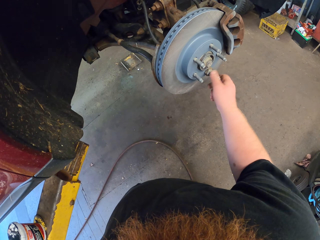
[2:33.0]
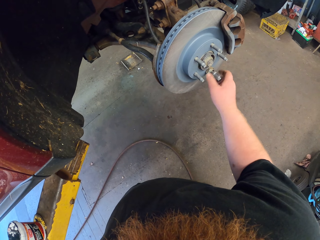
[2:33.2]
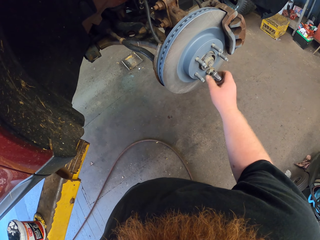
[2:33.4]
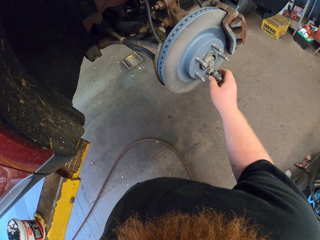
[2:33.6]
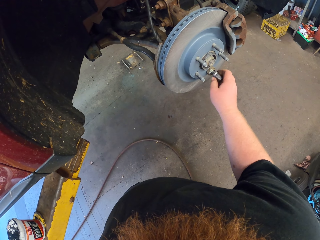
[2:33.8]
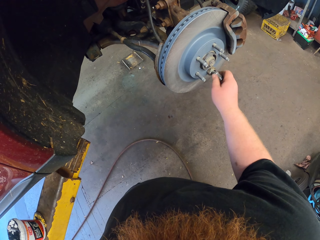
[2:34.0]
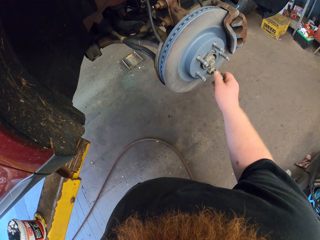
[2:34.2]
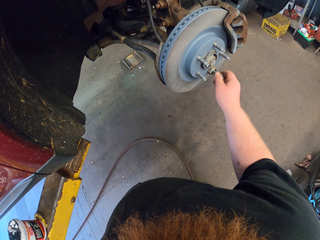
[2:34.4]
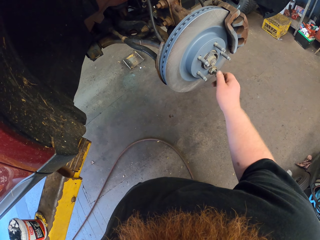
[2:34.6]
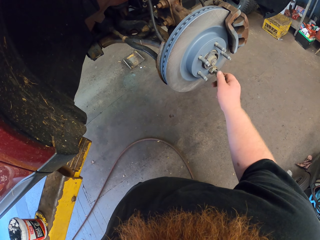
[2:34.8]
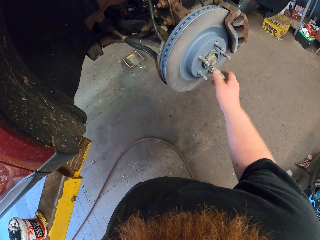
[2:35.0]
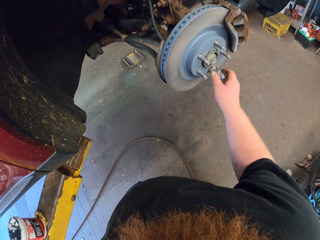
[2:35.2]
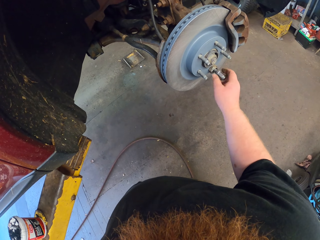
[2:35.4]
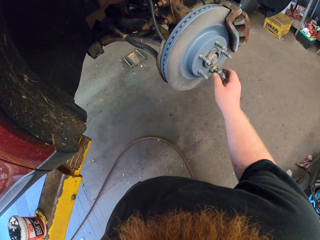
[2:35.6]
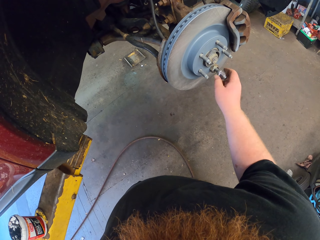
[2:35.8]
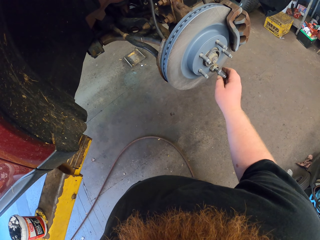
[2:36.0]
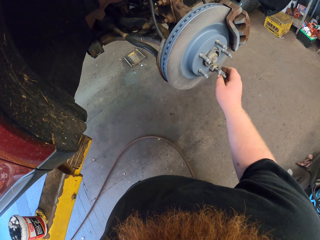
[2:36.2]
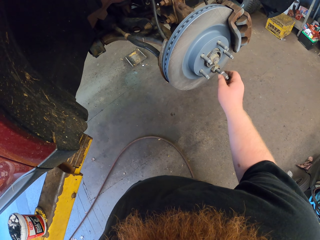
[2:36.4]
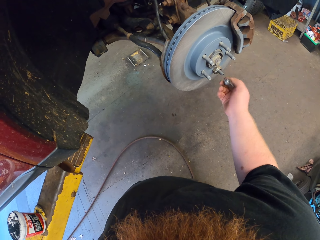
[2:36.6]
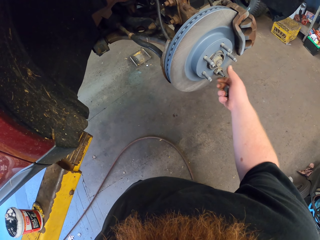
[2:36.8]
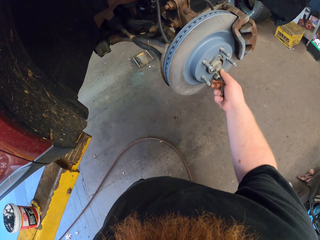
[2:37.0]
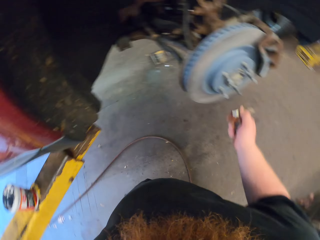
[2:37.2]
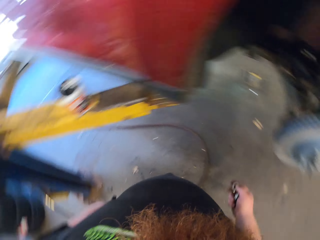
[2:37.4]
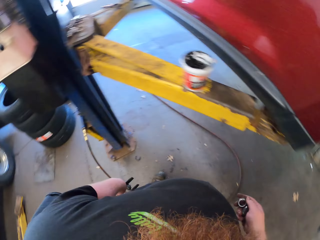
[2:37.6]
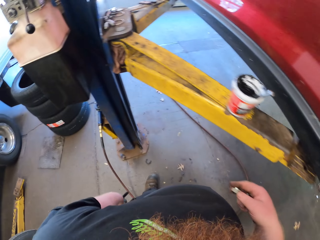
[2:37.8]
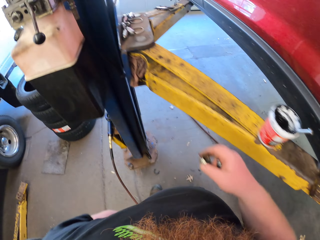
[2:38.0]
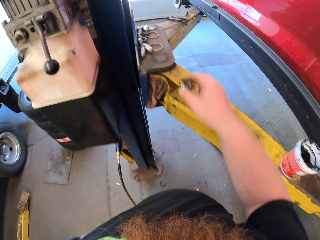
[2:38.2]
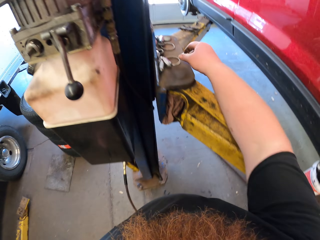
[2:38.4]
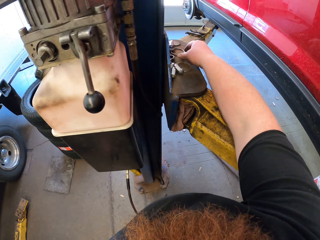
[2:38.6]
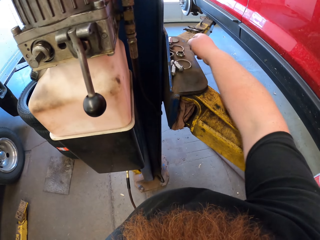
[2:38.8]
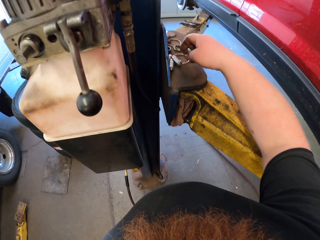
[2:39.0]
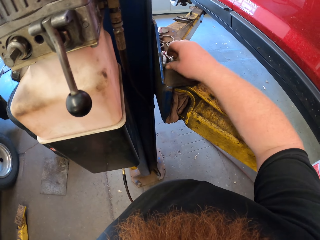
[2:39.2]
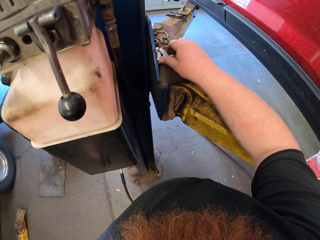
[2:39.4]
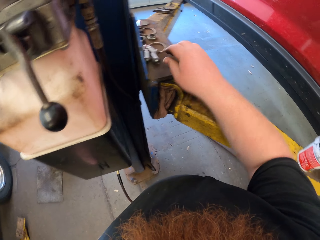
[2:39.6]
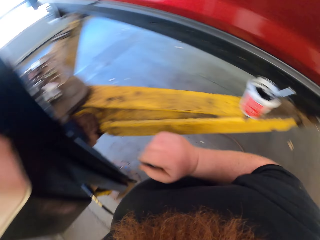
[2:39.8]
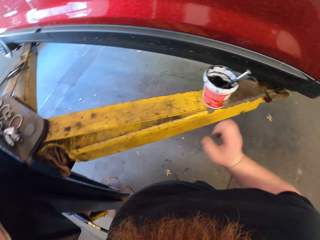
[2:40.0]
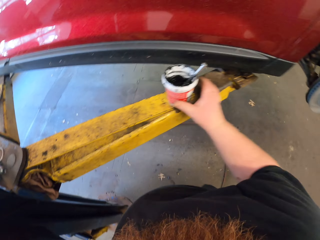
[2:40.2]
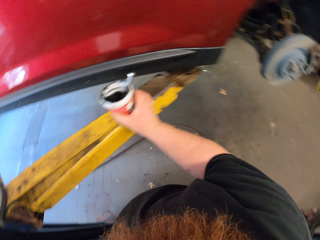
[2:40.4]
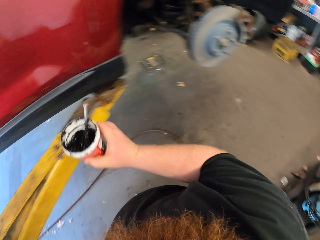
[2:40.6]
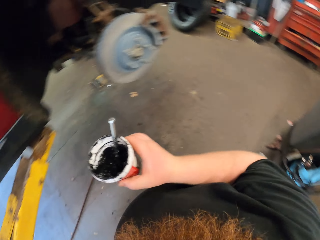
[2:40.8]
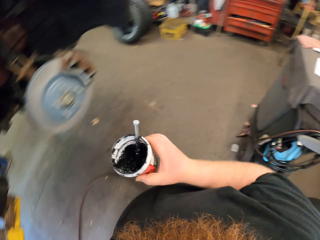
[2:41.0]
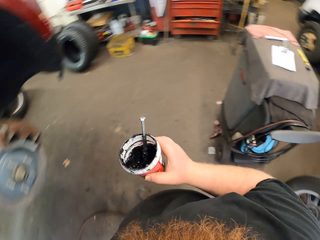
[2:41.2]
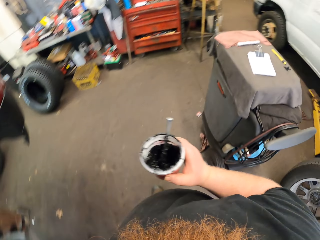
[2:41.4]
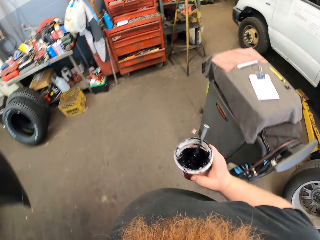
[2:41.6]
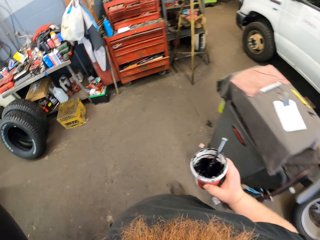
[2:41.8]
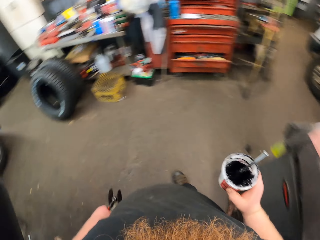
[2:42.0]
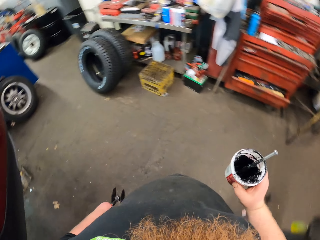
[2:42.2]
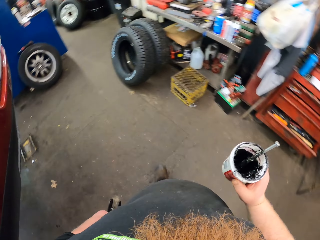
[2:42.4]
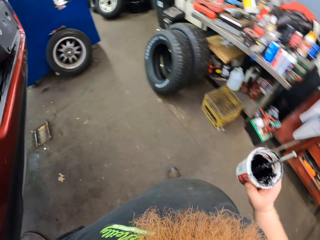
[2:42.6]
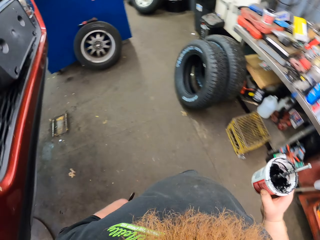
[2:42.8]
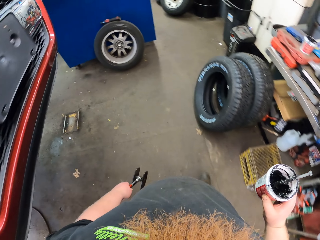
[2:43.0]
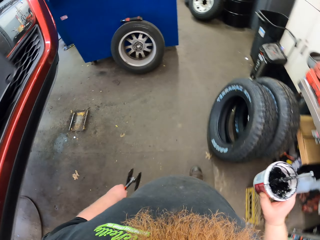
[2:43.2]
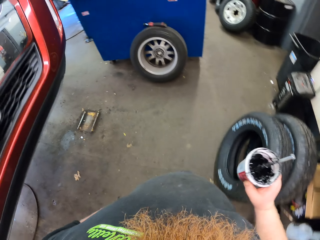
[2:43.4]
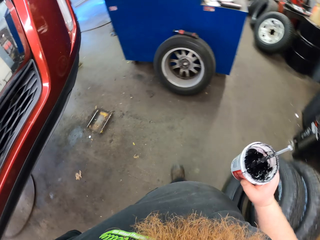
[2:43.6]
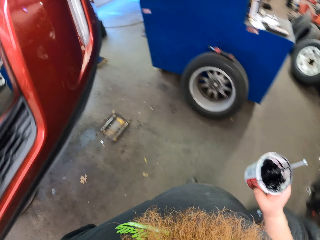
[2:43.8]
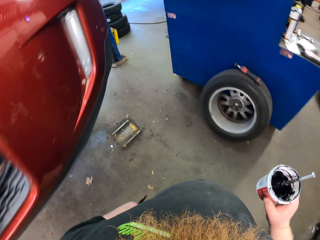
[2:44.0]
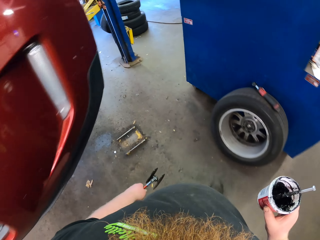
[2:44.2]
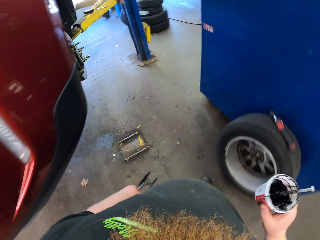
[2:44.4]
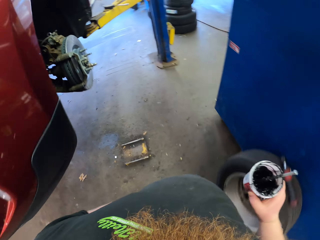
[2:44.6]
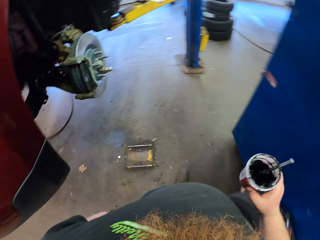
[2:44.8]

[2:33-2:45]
The camera wearer picks up the bolt. They put down the nut and the bolt on the metal stand. They take the can with the grease from the metal stand. They walk in the garage.

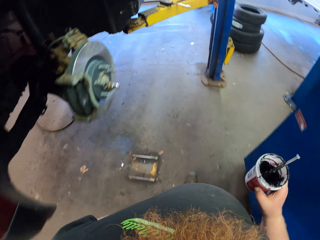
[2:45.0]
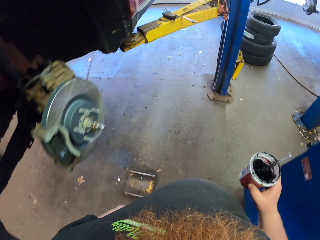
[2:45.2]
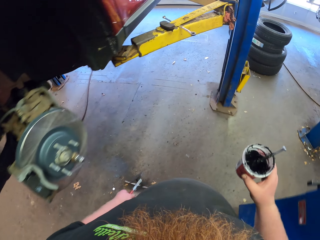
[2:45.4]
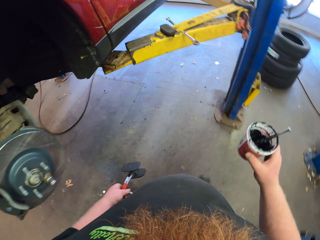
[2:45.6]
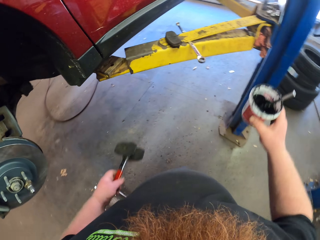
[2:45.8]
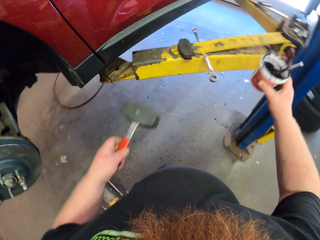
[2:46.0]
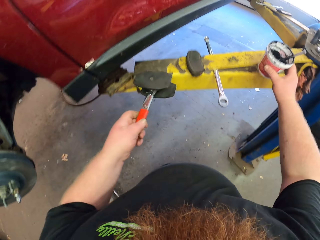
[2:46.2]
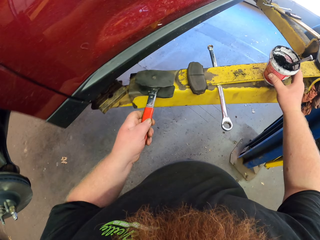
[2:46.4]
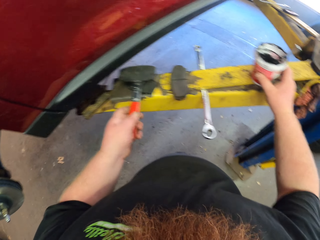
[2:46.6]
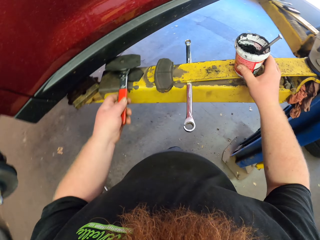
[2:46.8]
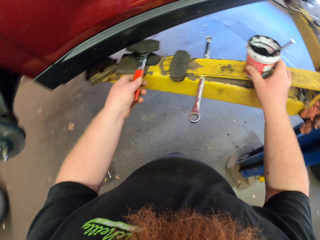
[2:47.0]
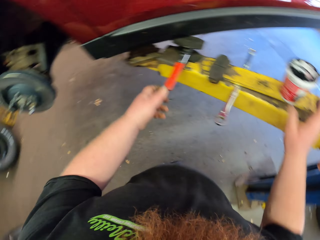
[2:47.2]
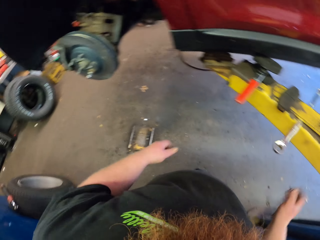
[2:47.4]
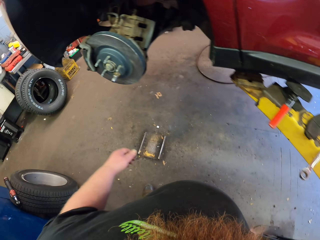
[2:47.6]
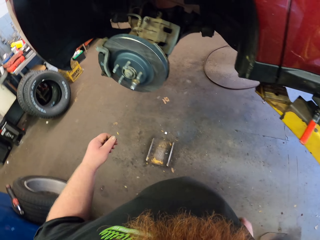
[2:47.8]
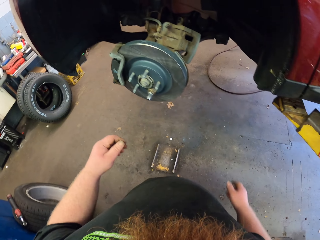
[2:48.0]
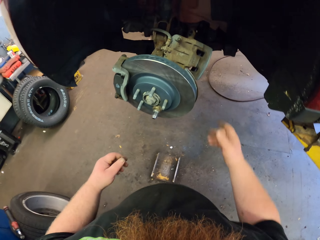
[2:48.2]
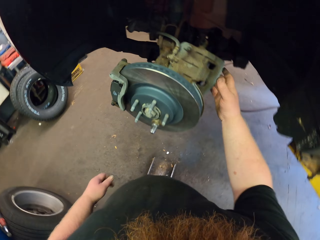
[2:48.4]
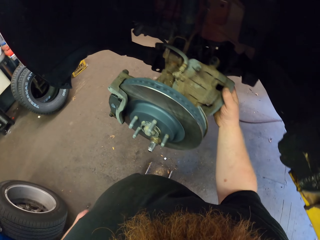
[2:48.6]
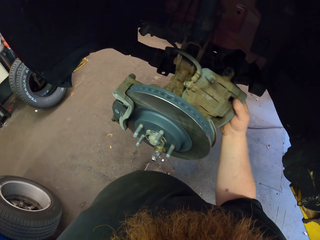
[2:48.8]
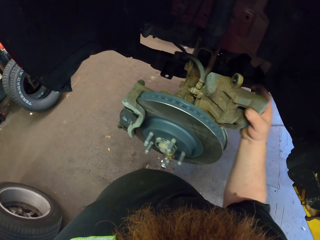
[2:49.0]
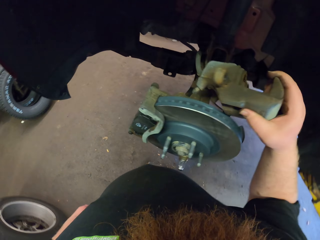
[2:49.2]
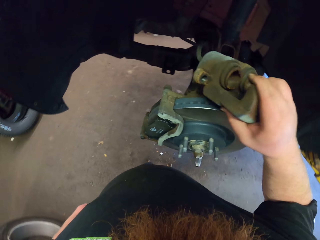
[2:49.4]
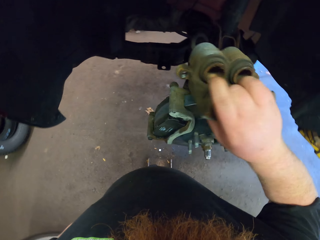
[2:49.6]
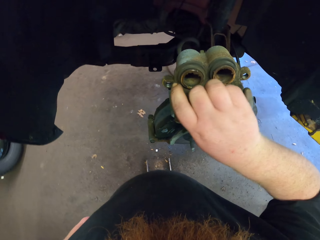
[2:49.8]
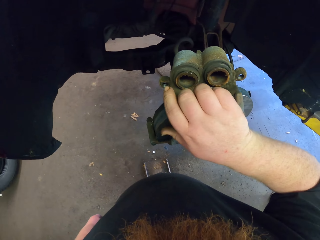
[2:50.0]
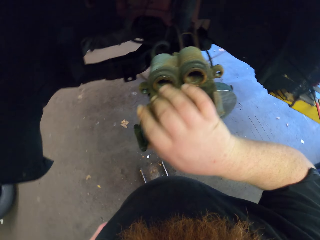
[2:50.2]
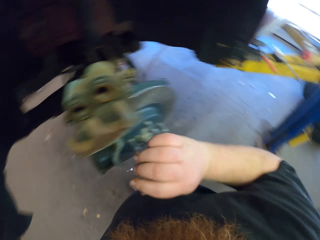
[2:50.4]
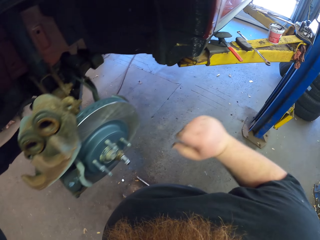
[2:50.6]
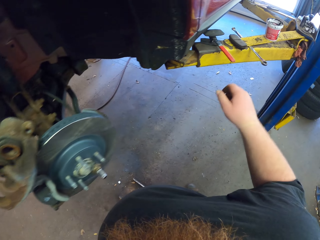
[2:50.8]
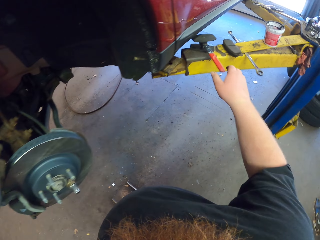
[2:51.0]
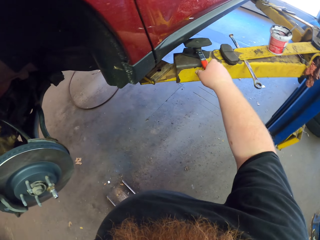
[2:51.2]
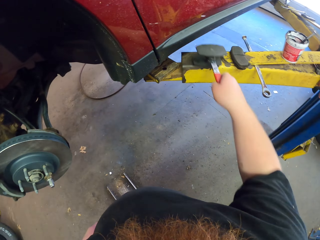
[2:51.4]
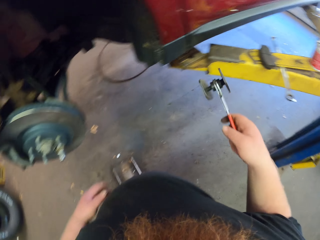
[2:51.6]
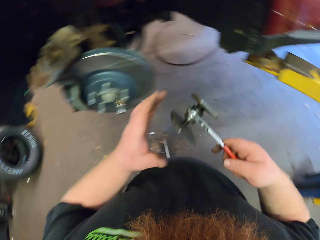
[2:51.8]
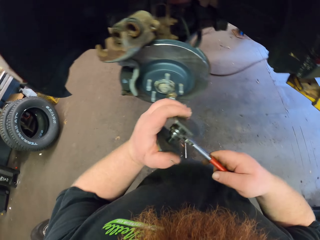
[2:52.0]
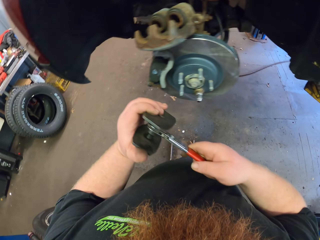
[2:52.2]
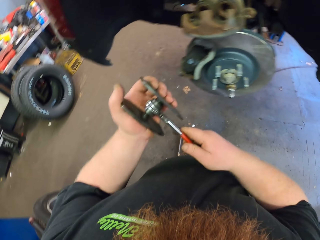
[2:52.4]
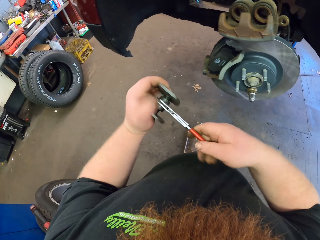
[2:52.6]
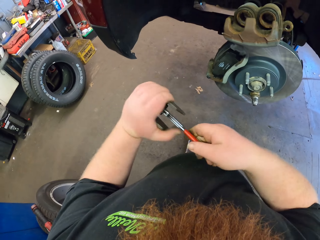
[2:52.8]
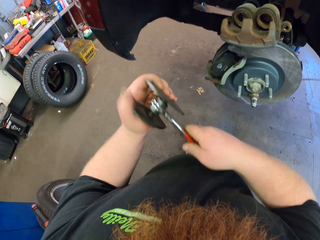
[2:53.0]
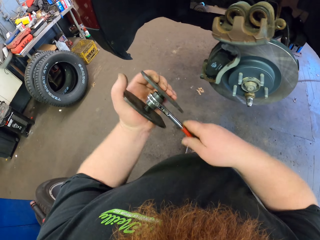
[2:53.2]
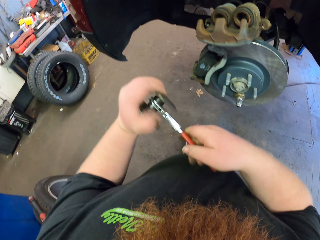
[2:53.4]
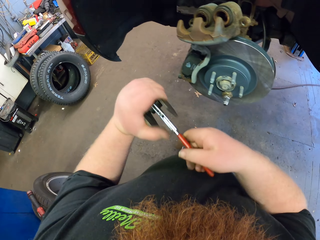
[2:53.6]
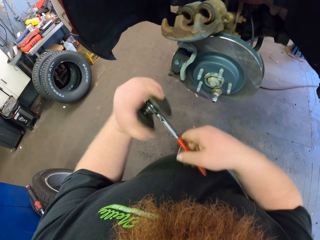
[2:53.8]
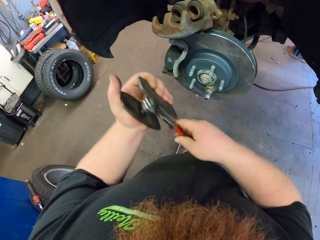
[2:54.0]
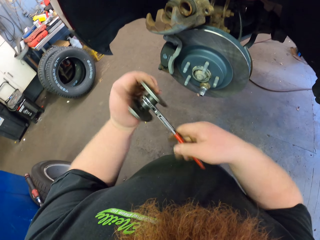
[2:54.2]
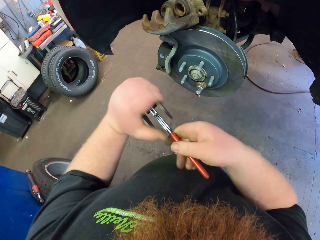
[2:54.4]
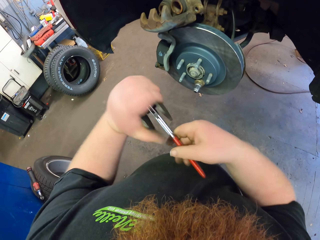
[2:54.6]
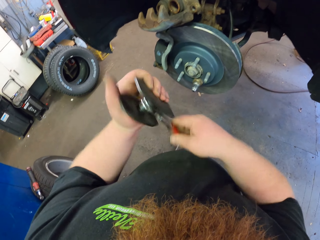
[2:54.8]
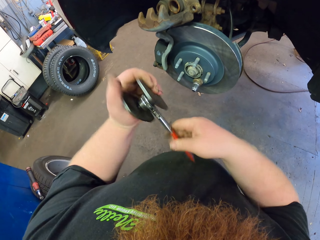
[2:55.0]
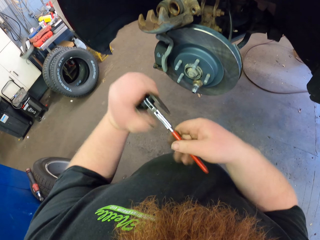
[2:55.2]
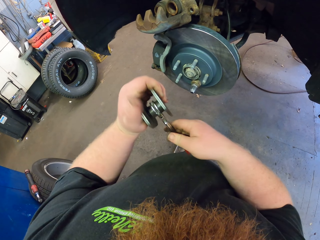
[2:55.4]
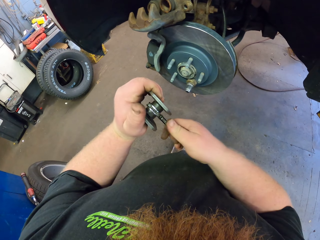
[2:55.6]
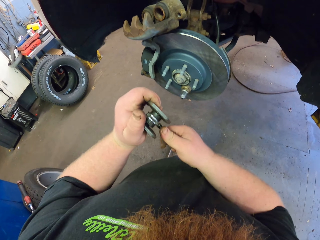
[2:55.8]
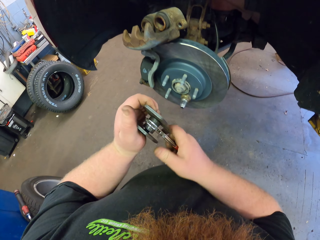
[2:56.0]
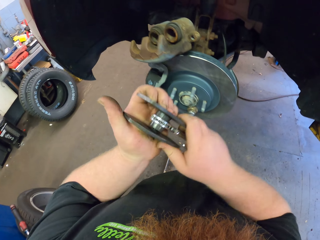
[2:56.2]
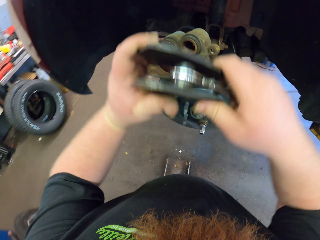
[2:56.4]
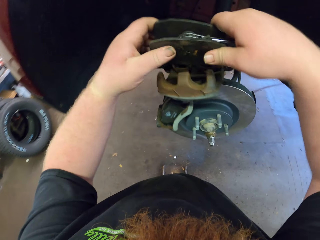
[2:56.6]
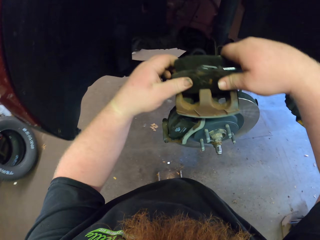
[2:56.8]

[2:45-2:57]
The camera wearer puts down the can with the grease on the metal stand. They fix the car engine with the right hand. They move part of the wheel hub. They pick up something from the metal stand and rotate something.
